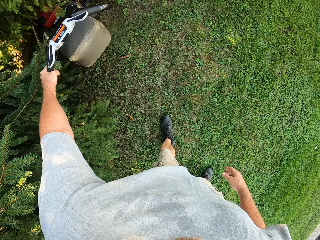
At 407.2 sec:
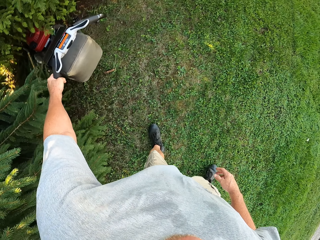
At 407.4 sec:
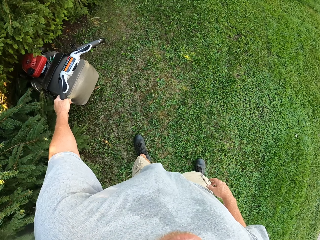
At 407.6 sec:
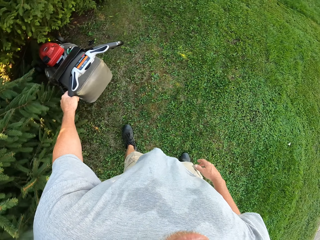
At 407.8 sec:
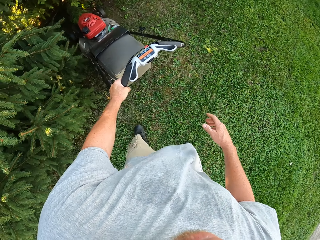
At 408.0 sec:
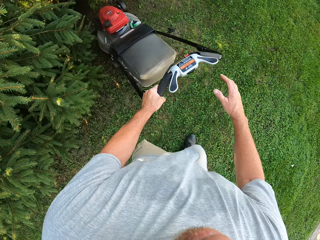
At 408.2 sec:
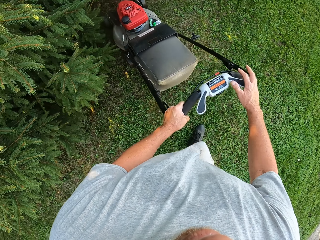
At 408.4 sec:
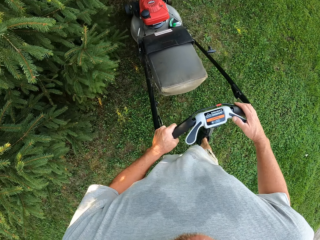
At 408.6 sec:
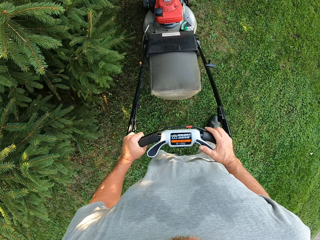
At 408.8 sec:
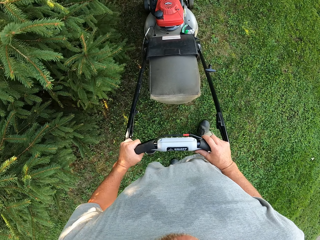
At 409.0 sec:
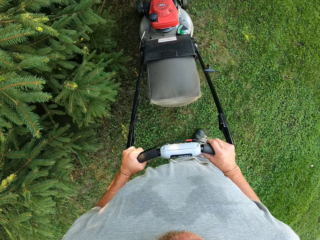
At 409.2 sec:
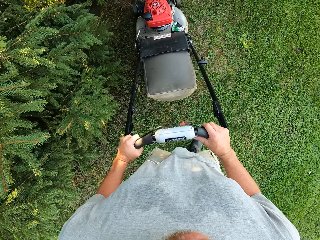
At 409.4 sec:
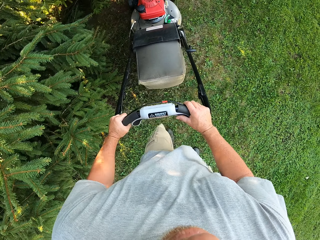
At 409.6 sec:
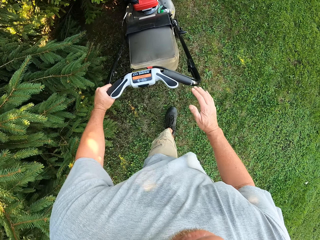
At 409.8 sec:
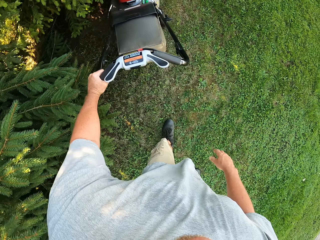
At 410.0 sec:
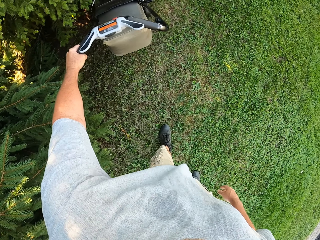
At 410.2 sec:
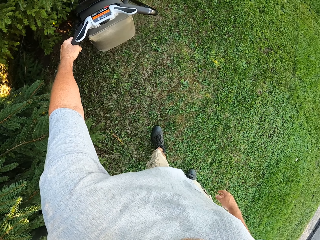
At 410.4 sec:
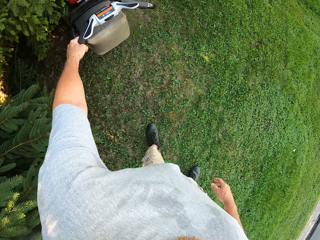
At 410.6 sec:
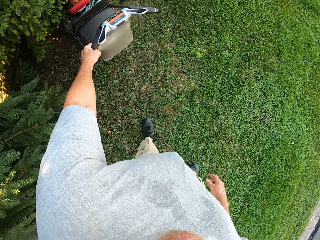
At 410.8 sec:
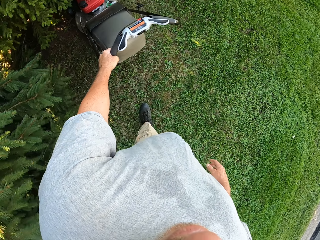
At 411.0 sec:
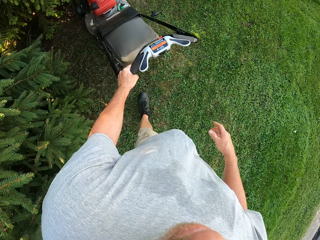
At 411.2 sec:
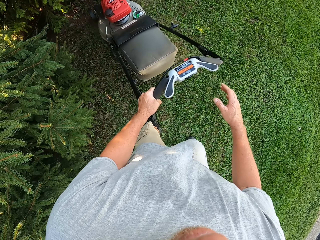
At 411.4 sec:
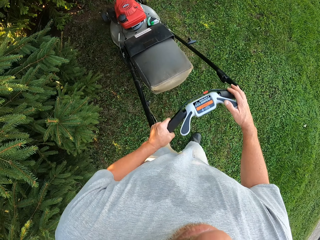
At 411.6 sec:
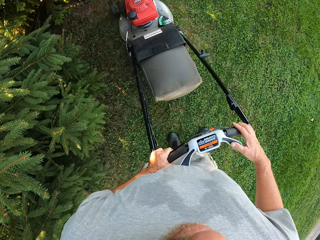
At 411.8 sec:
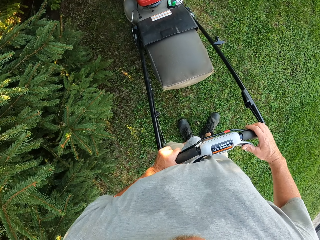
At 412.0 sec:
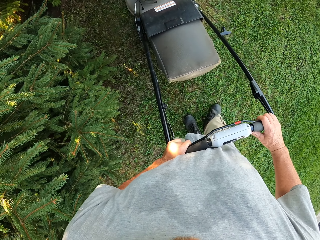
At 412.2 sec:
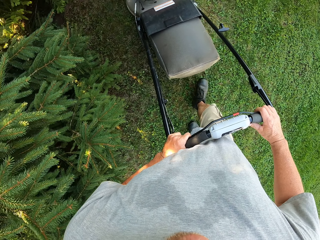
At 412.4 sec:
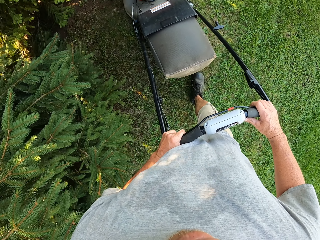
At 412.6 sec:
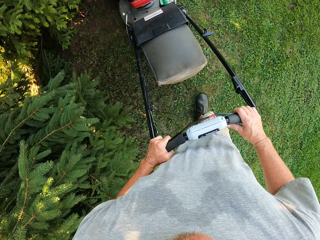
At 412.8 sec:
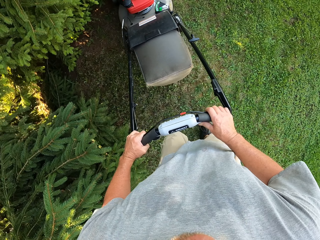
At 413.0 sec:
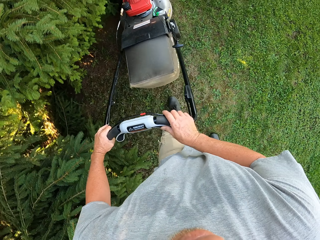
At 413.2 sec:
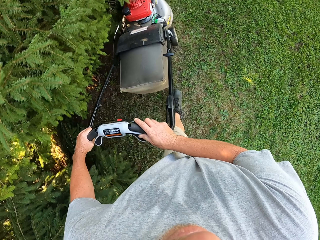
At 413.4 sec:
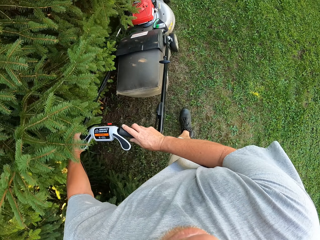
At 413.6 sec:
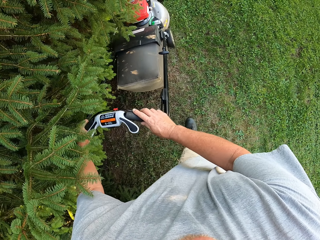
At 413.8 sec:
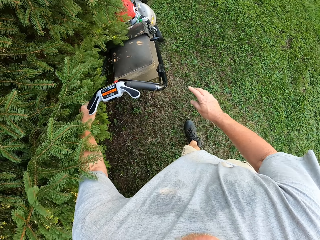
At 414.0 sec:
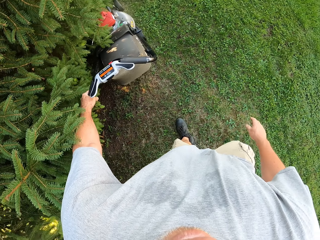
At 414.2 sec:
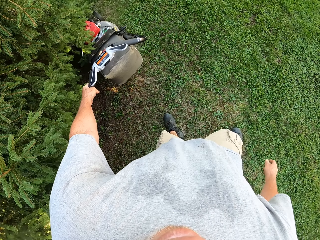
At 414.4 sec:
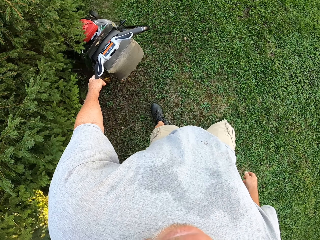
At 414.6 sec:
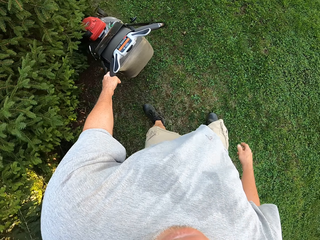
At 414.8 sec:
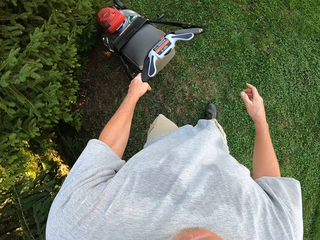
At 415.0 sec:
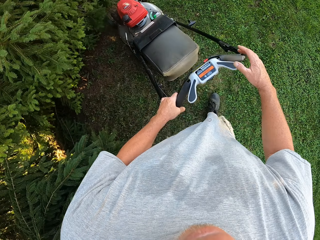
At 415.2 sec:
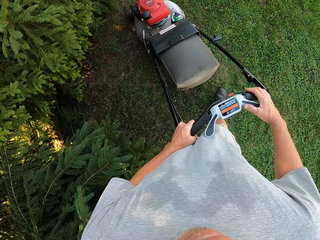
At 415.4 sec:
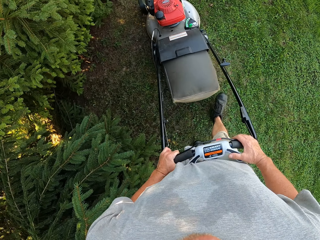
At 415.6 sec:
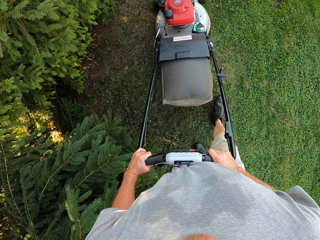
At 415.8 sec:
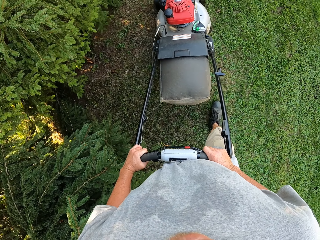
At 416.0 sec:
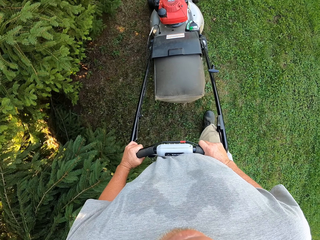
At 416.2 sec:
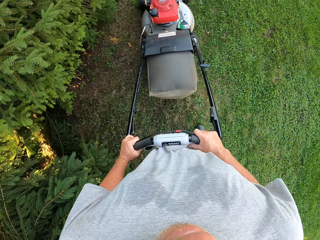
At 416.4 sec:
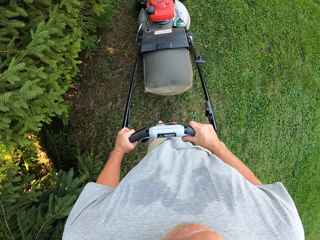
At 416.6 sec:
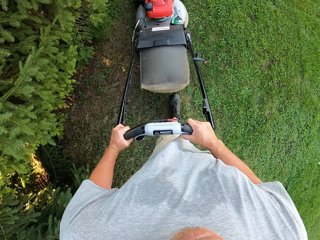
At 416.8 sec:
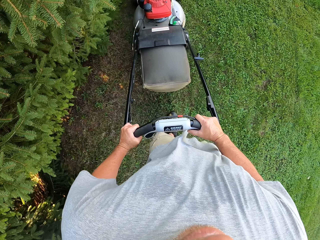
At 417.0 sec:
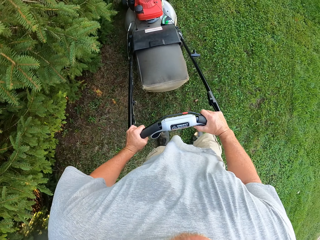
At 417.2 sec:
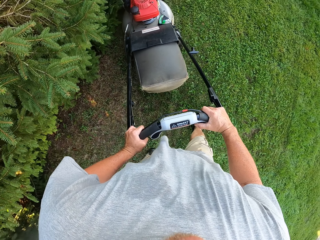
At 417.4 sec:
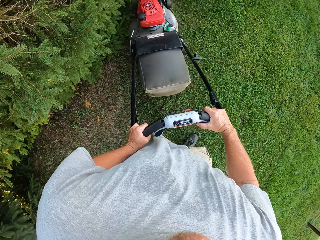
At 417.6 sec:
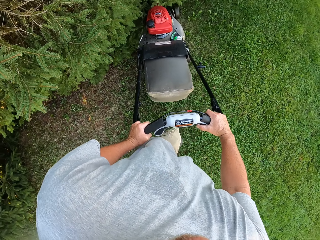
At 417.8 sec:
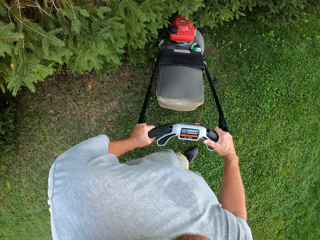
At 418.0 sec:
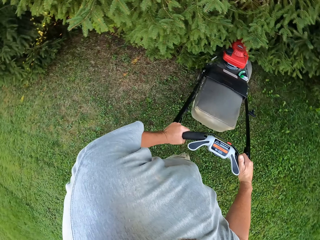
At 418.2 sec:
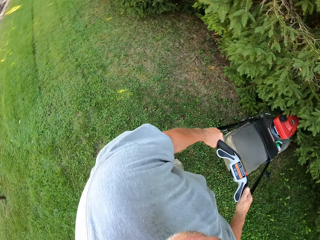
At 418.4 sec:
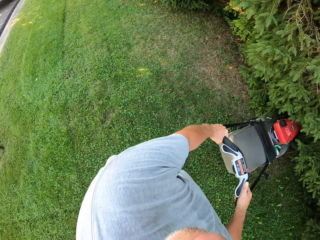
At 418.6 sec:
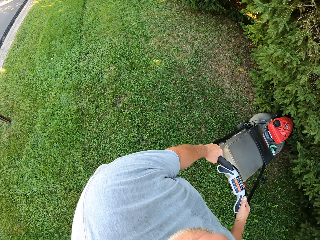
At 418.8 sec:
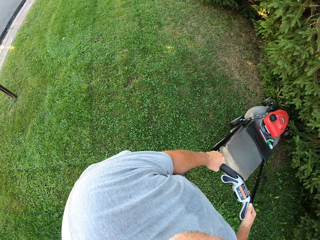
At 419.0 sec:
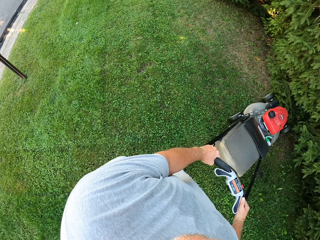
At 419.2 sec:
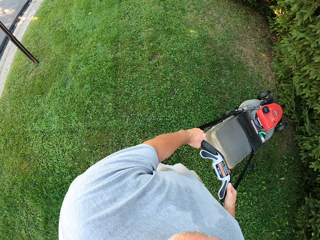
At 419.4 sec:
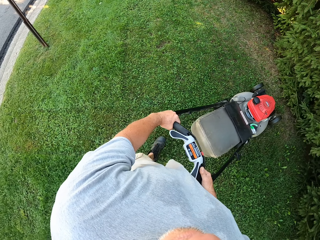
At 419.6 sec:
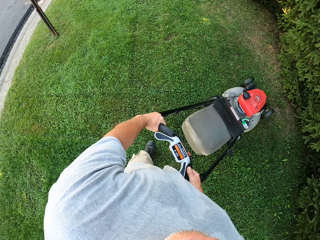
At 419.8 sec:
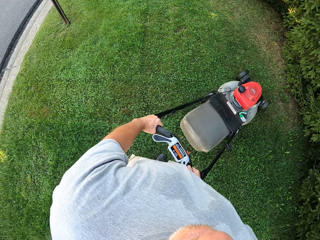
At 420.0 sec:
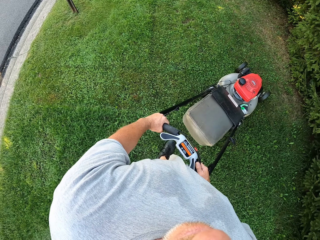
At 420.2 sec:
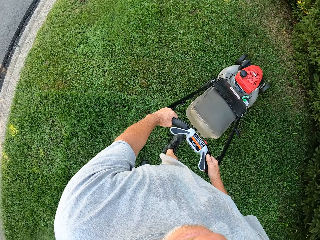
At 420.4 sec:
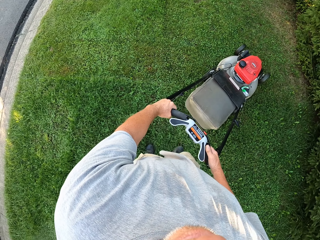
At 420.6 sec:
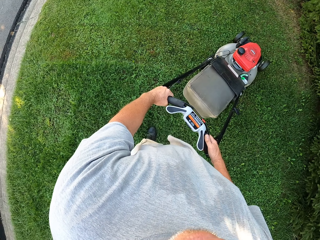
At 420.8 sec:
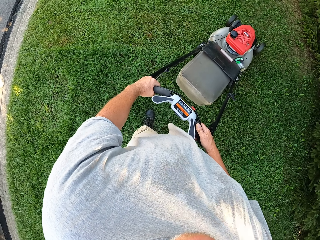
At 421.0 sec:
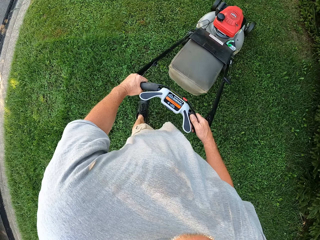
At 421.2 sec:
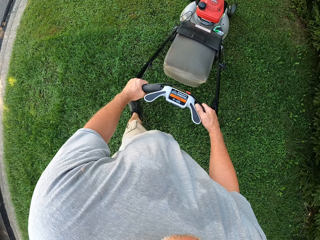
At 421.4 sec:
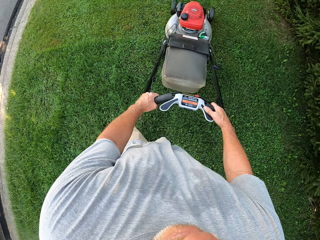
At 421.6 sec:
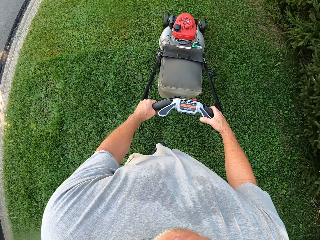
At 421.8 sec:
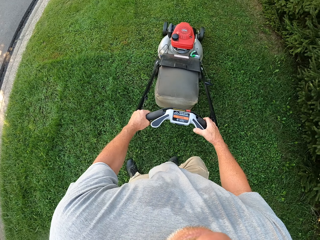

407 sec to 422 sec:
The camera wearer removes the right hand from the lawnmower. They cut grass with the lawnmower. They hold the lawnmower with both hands. They cut grass with the lawnmower. They remove the right hand from the lawnmower. They cut grass with the lawnmower. They mow the lawn with the mower. They turn around. They mow the lawn with the mower.

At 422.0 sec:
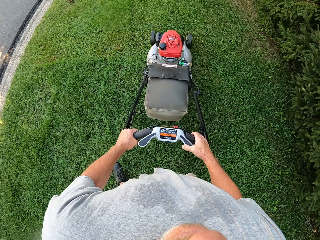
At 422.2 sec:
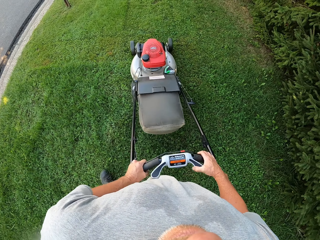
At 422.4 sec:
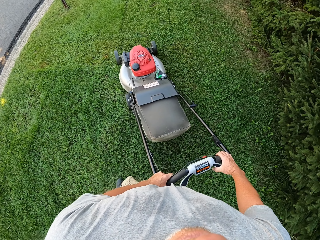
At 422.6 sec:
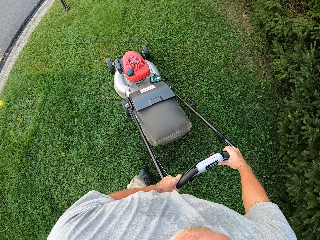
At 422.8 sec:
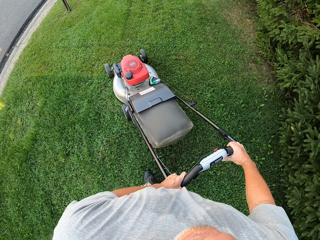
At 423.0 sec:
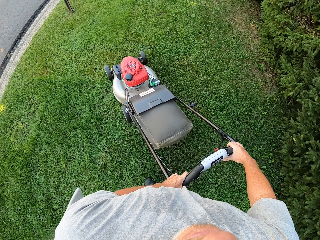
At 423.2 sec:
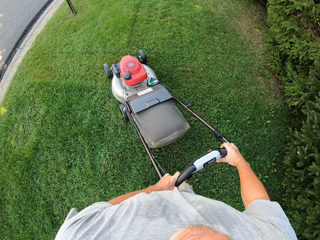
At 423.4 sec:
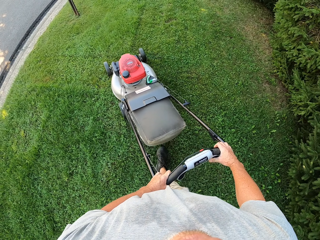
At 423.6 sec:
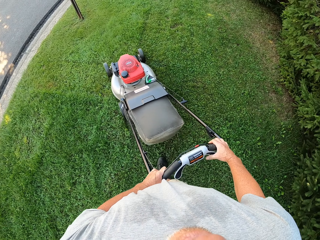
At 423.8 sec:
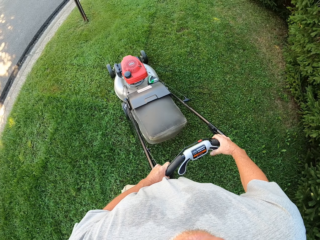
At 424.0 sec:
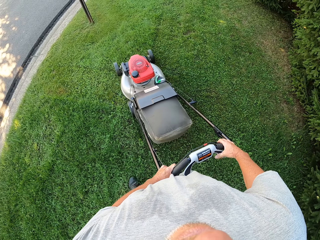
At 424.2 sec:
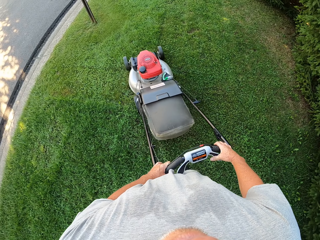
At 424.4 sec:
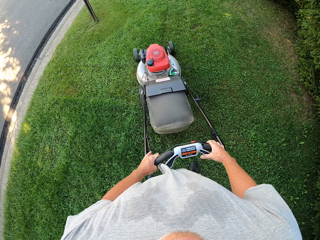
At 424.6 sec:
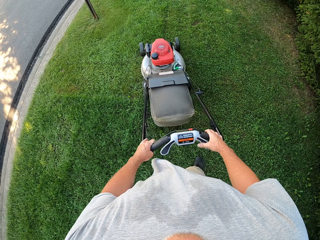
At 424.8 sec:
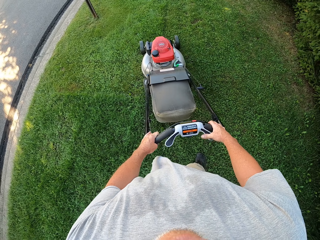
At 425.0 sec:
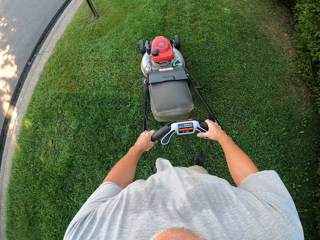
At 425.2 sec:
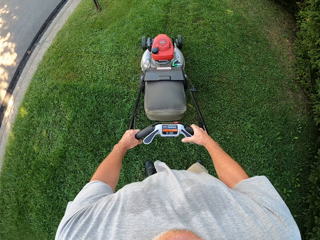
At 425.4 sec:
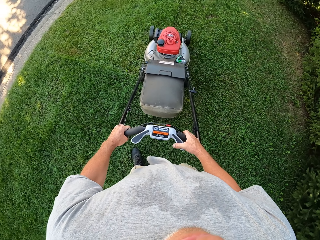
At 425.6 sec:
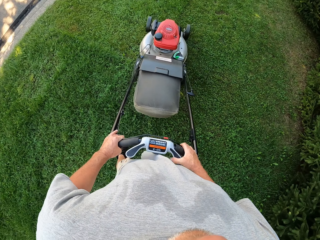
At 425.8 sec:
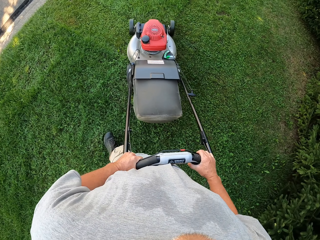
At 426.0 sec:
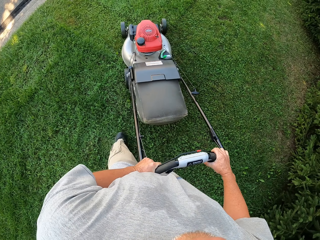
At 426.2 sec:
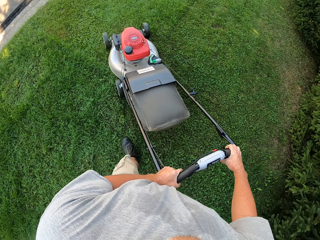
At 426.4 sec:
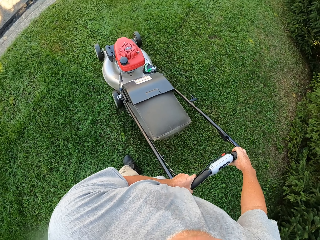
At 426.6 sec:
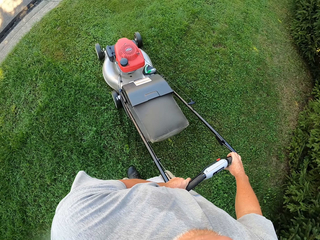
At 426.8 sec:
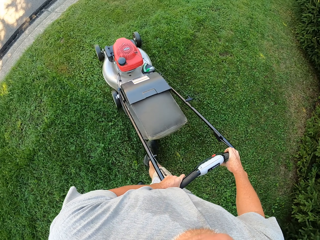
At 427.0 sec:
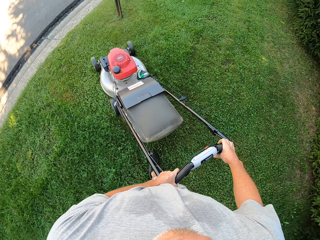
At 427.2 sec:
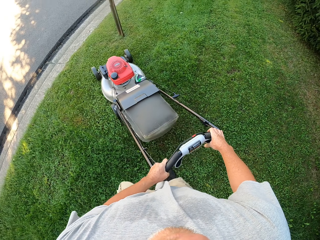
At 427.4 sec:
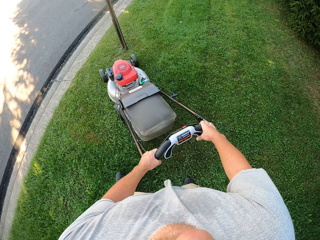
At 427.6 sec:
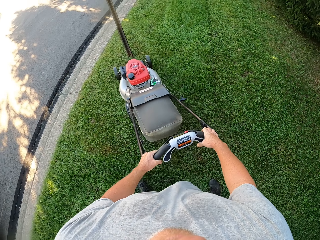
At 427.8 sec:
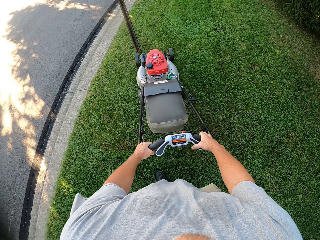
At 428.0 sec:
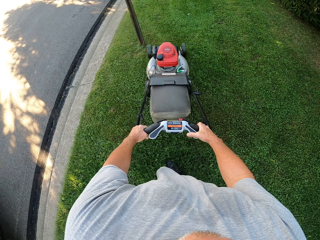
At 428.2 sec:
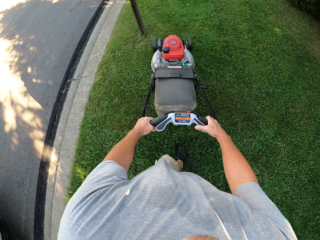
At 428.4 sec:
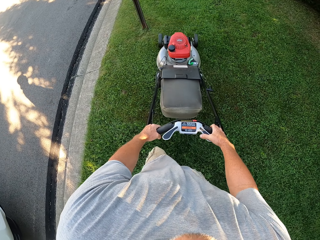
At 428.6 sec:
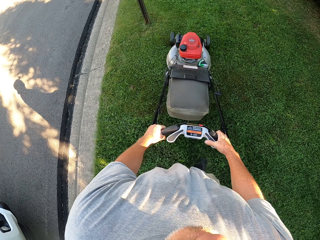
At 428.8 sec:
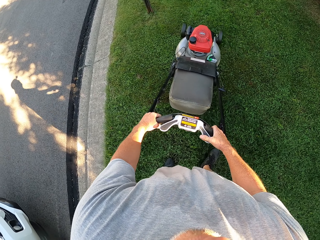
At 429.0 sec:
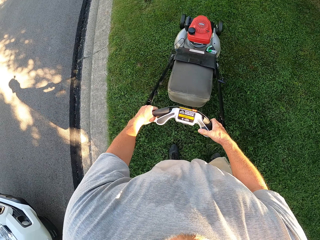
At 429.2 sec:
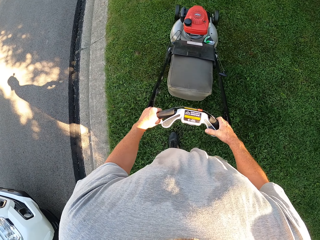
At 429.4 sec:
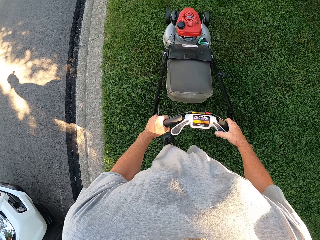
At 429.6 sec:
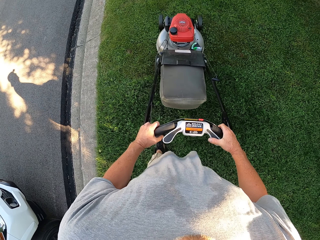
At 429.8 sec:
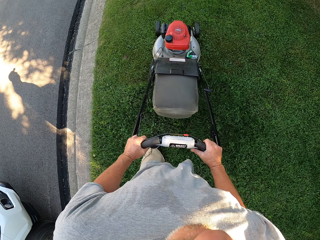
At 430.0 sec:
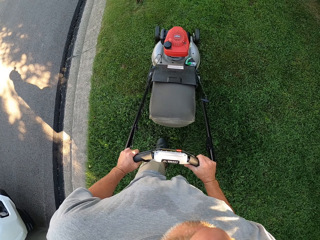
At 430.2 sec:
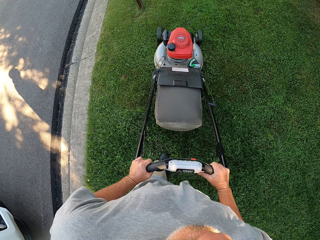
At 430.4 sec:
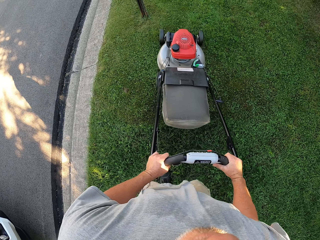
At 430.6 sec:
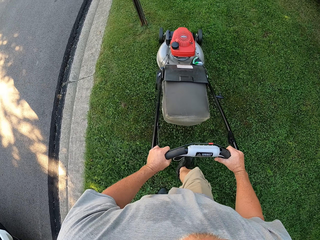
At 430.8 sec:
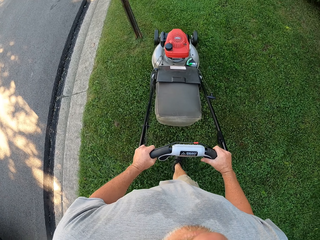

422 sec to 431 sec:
The camera wearer mows the lawn with a mower. They mow the lawn with the mower again.
